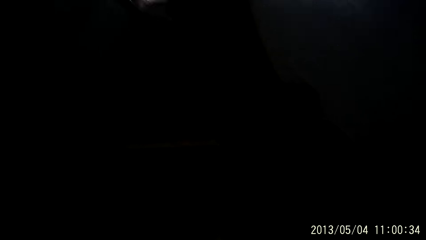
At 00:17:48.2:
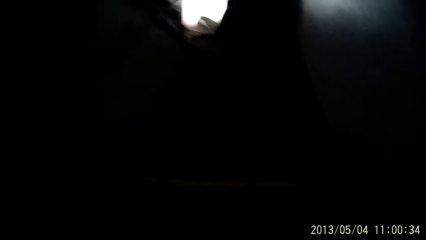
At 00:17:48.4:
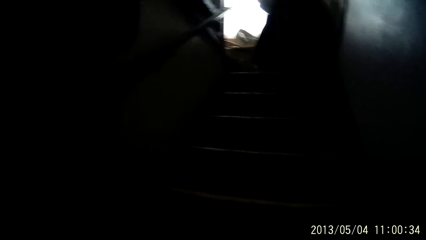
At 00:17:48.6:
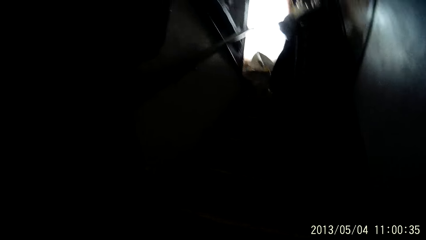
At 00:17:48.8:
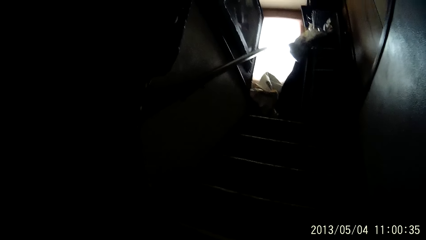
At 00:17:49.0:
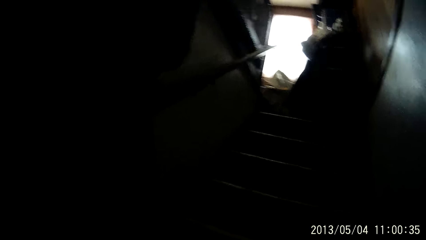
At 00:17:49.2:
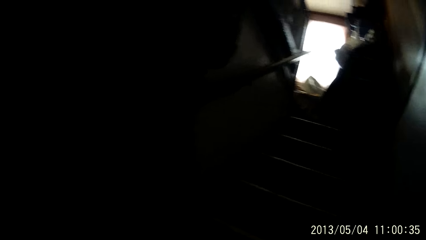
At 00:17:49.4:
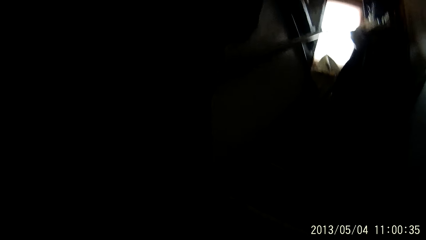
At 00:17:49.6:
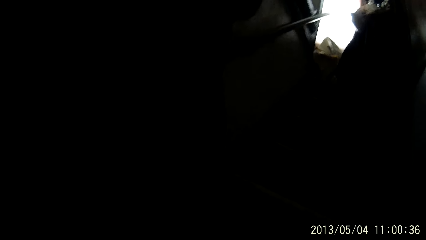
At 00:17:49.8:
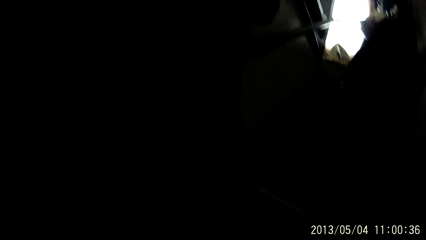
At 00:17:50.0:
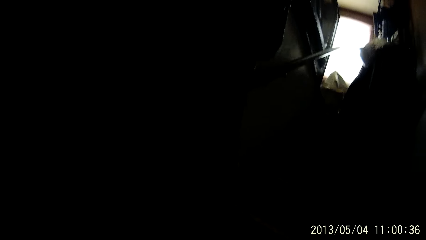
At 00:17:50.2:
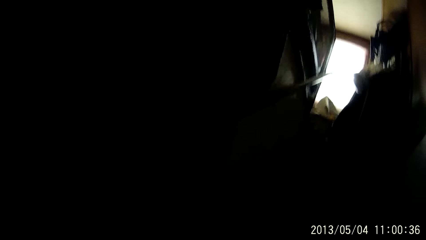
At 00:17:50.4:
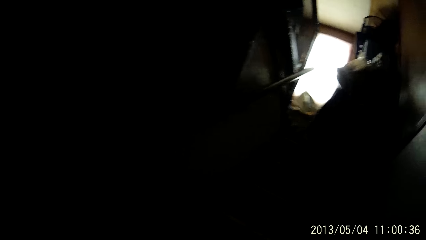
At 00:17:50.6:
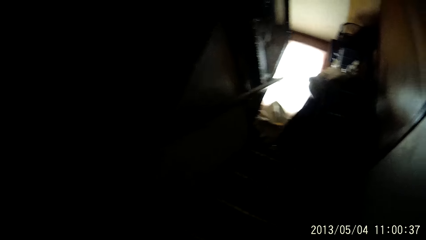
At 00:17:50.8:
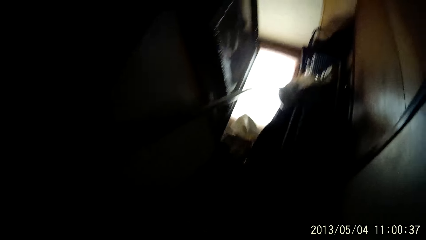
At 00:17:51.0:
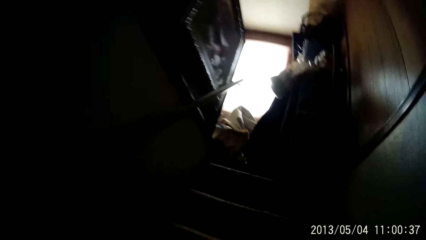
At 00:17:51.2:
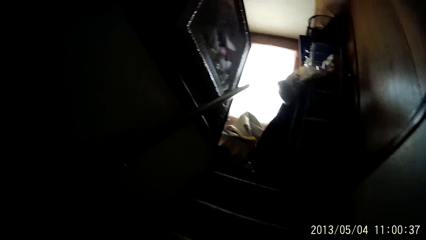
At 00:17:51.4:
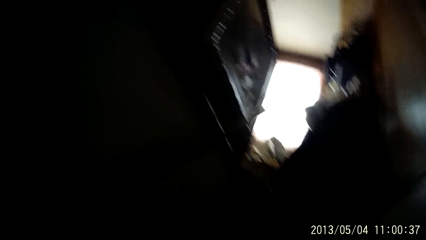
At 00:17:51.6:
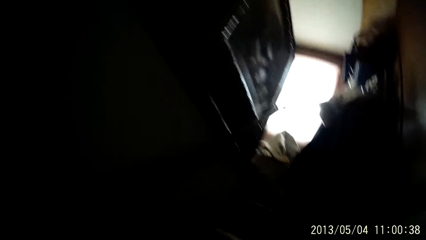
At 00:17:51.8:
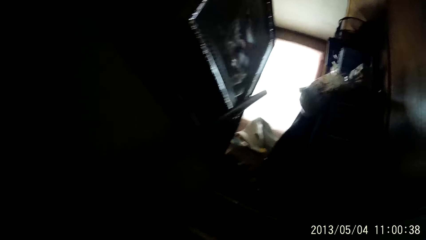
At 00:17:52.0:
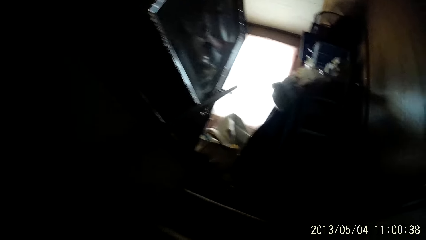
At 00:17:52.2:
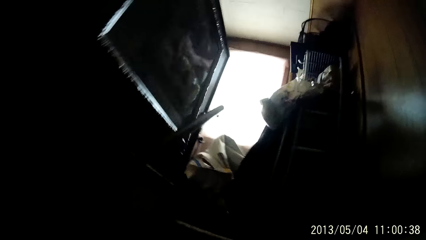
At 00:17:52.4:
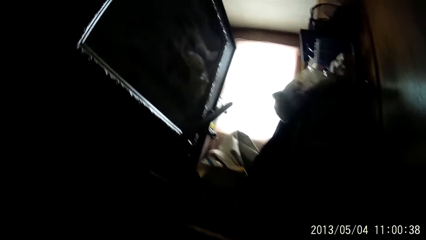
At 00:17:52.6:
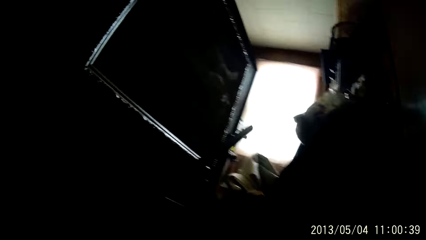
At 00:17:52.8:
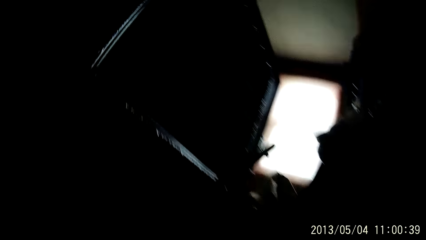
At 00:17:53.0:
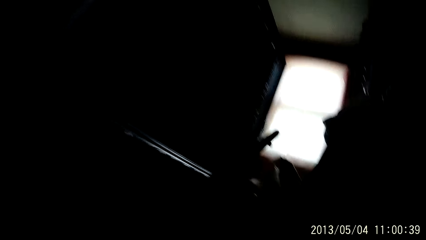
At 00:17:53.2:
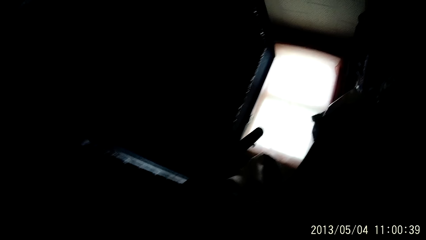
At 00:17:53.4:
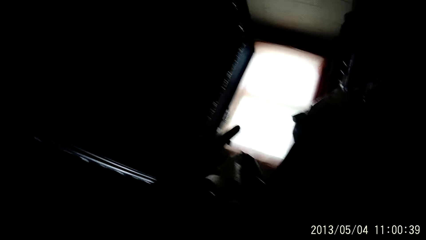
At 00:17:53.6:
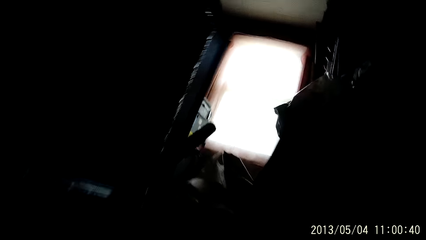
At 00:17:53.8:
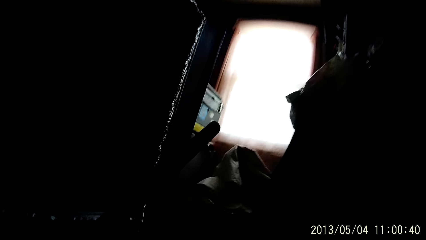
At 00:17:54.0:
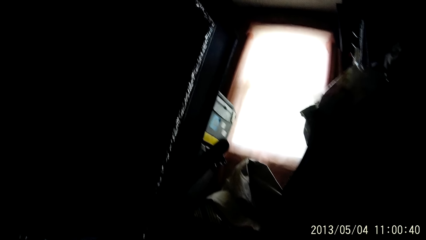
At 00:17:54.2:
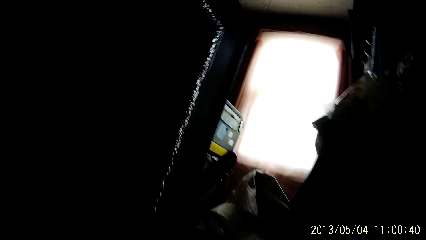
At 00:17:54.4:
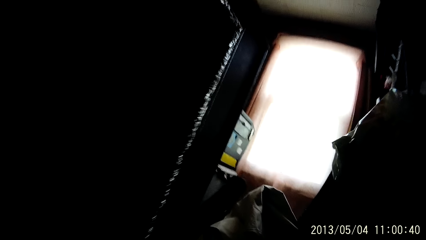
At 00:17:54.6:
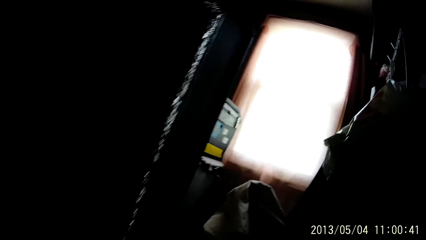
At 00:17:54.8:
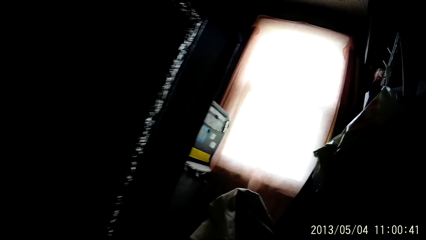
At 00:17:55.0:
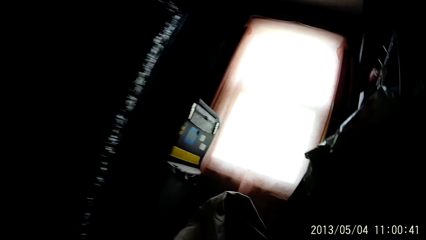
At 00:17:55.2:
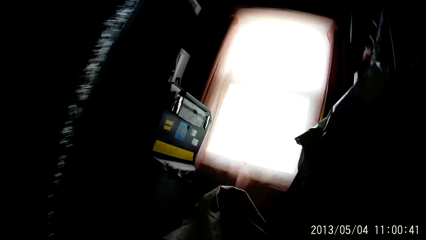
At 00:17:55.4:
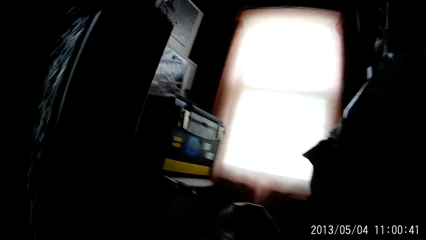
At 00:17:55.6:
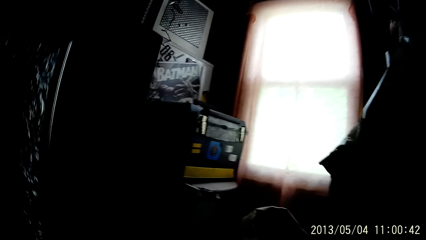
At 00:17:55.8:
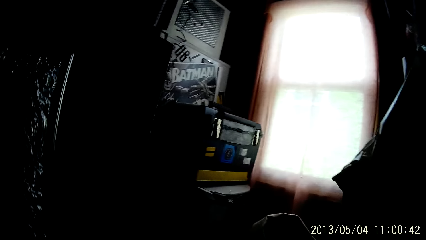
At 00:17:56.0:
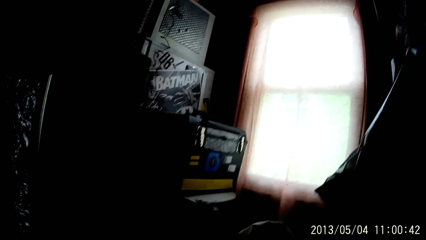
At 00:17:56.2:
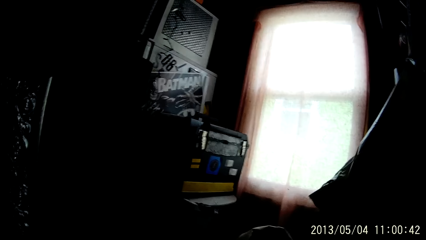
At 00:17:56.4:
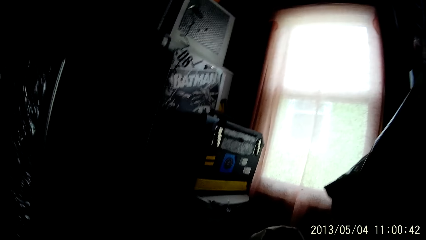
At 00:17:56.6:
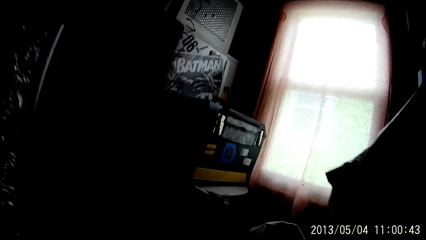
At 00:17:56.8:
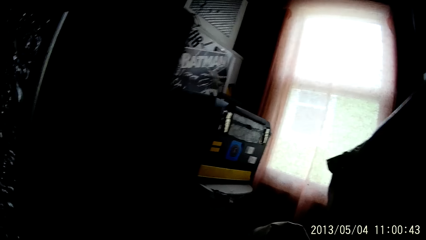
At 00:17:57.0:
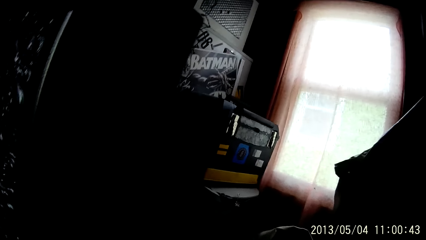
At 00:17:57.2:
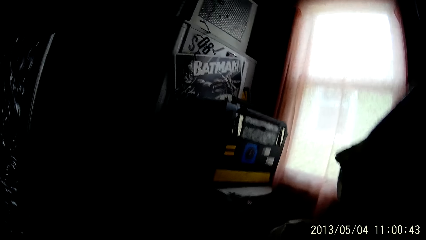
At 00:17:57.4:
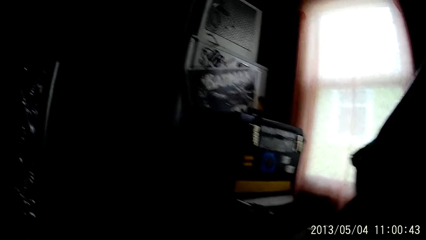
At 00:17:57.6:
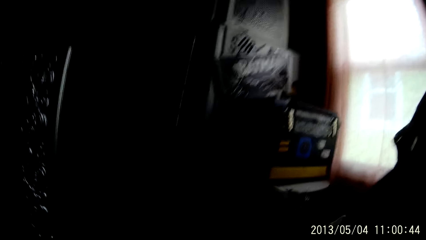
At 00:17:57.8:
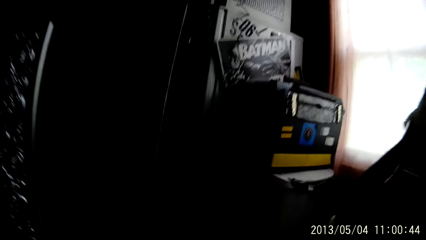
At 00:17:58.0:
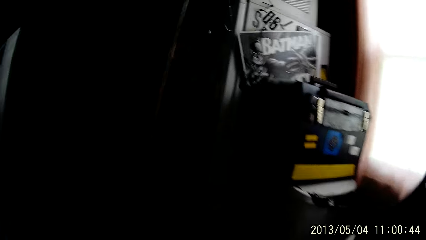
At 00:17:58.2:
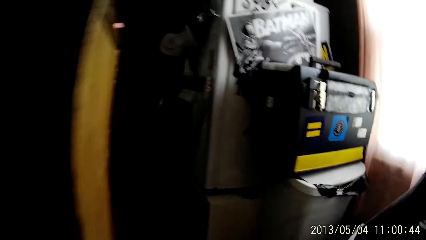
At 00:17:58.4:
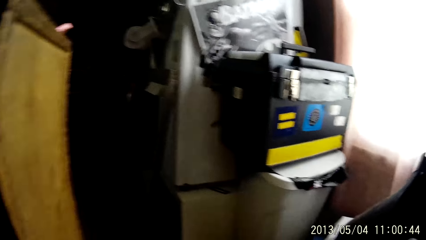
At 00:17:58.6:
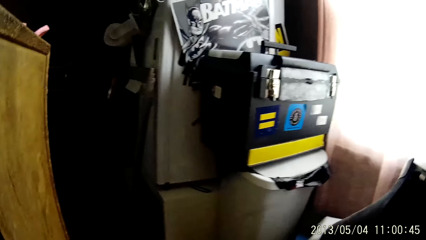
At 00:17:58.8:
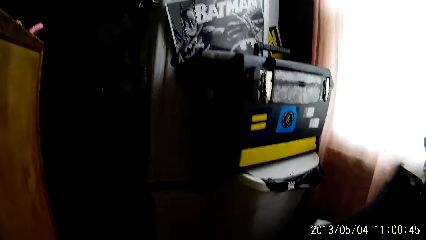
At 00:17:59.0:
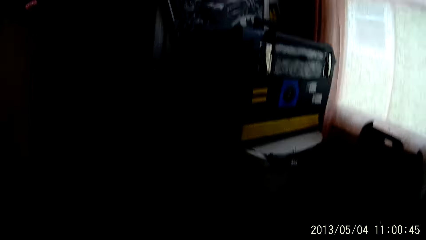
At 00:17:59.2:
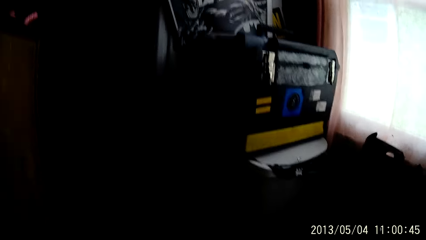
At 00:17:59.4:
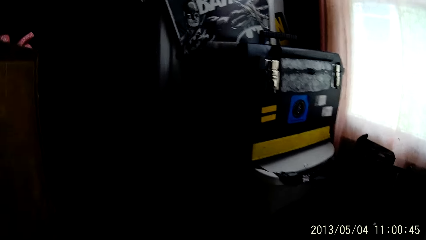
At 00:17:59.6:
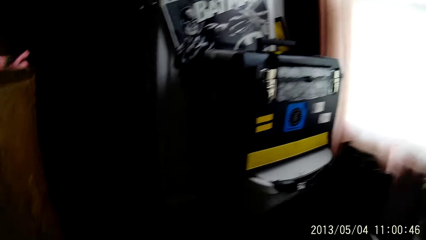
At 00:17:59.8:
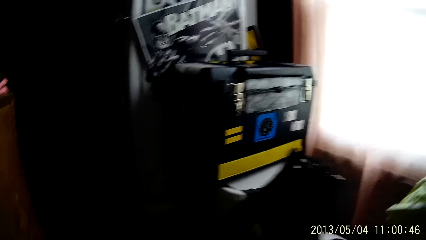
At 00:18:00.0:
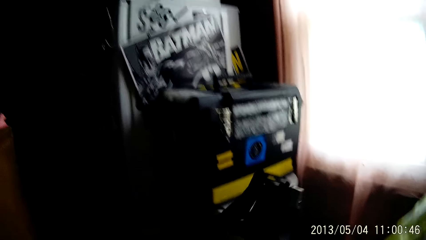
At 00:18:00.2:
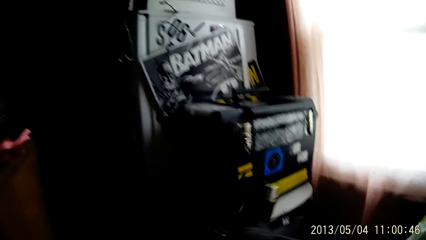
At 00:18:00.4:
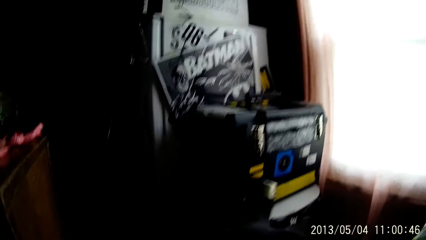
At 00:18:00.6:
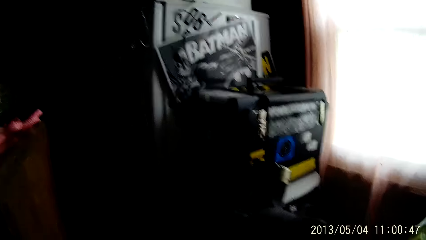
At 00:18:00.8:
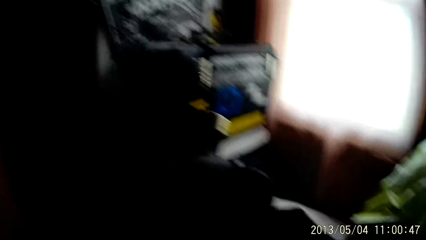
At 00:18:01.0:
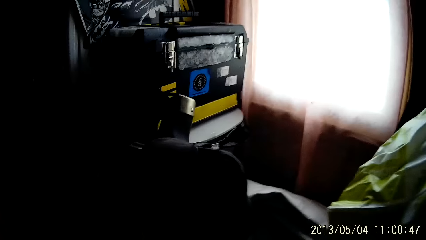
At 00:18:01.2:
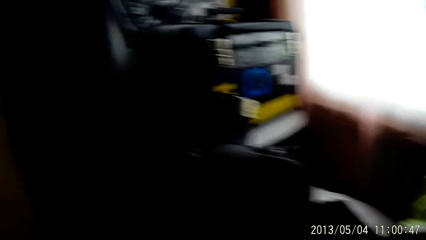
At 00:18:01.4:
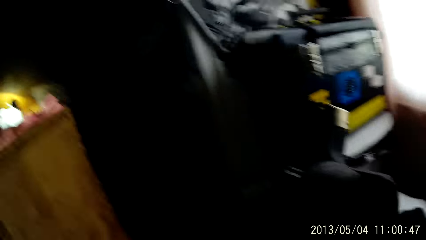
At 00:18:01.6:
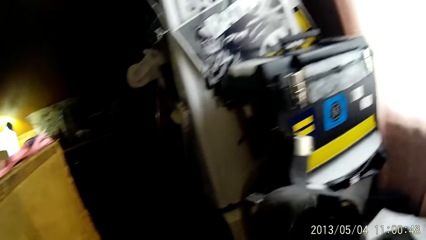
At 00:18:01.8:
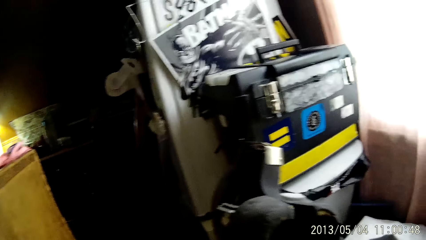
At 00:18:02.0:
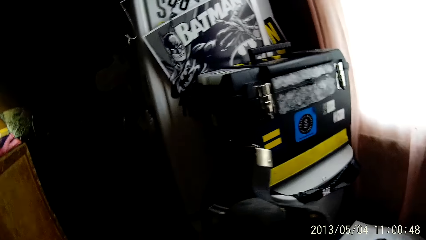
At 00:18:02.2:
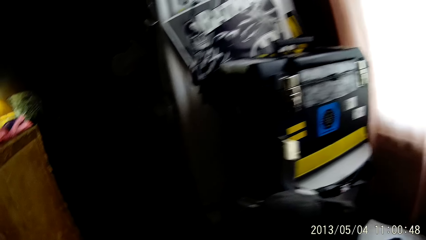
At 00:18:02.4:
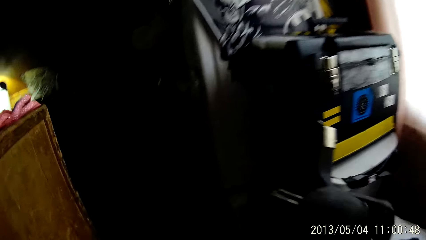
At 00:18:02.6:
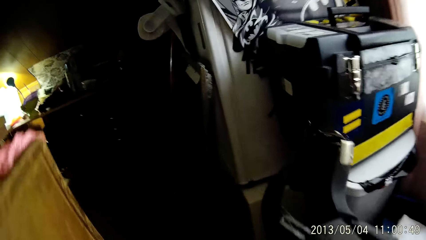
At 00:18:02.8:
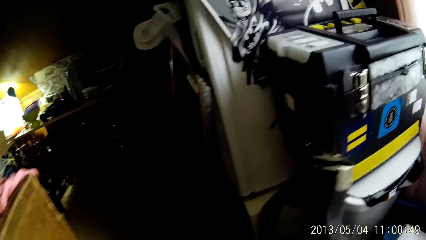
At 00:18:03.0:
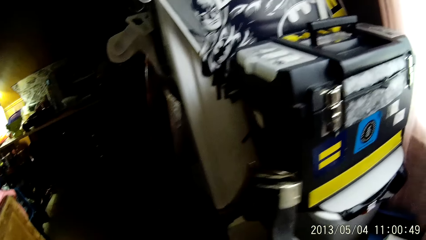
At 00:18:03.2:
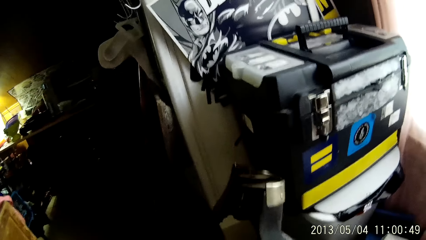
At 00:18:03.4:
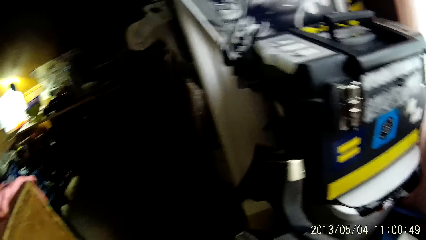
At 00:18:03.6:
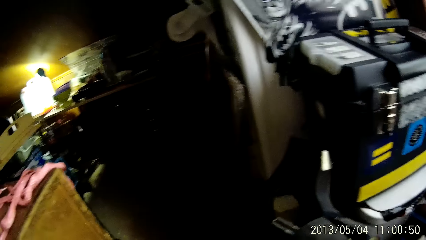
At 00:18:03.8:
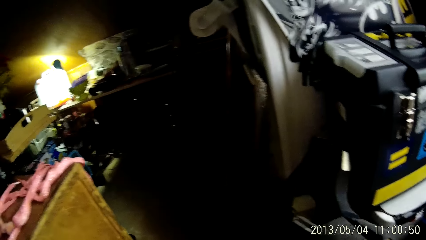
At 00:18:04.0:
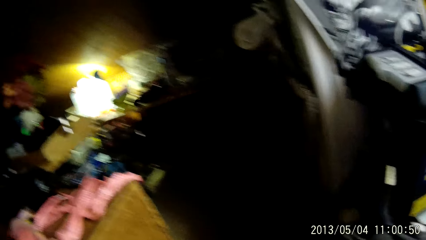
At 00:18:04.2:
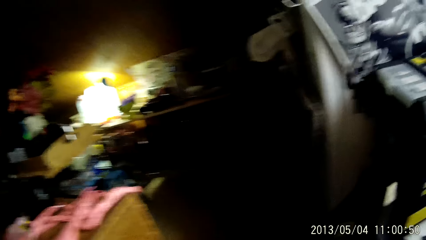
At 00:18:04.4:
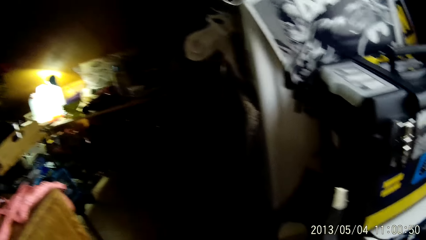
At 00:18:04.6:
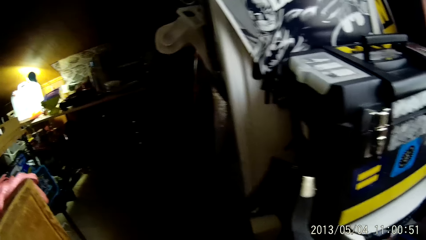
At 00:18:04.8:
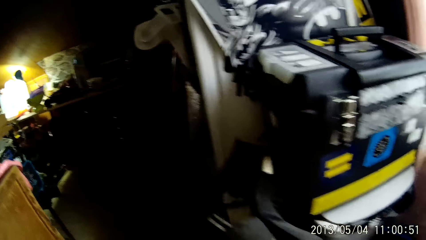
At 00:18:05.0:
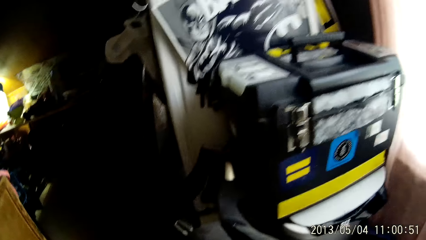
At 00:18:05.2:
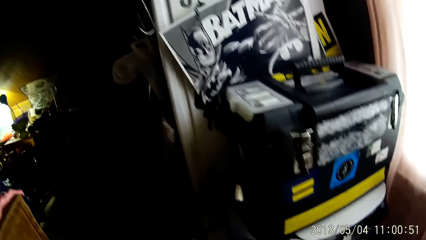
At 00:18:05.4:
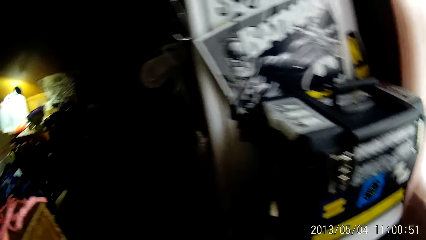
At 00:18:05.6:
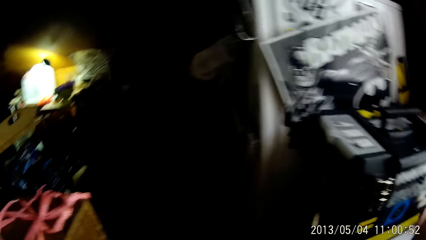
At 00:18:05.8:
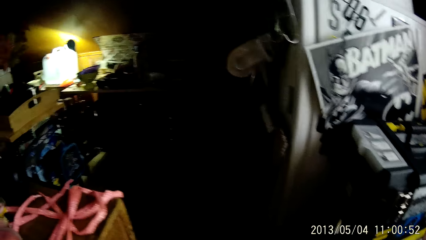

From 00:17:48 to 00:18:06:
The camera wearer walks around repeatedly. They place a tripod stand beside the refrigerator with both hands. They walk around, and again.
